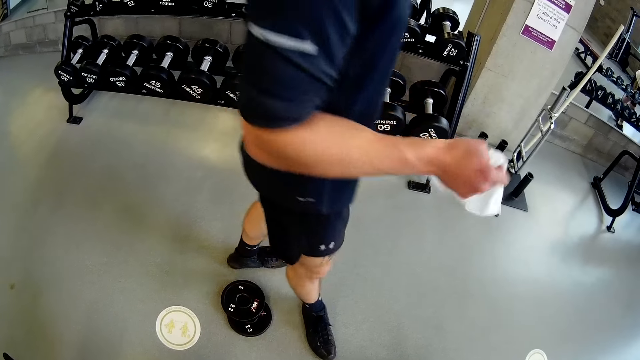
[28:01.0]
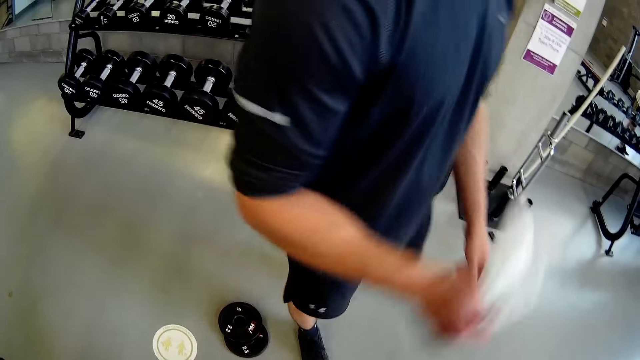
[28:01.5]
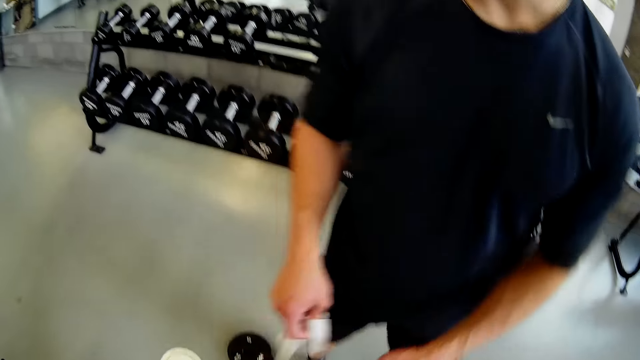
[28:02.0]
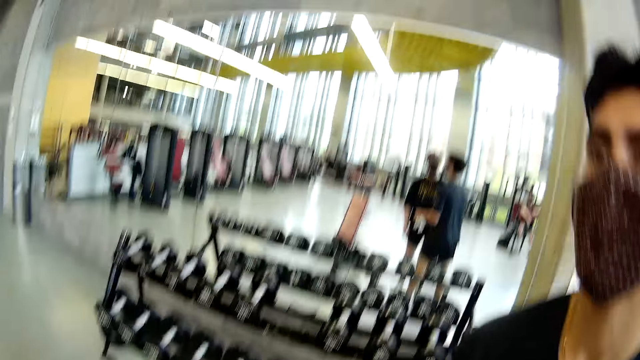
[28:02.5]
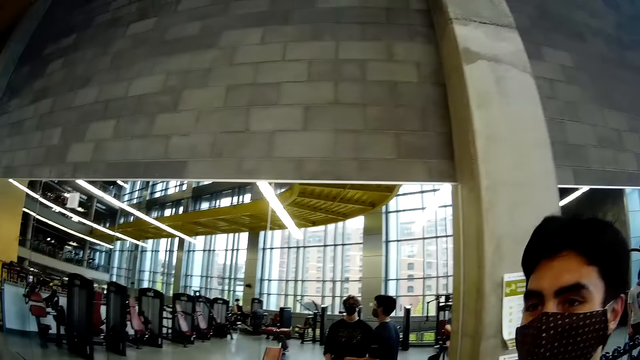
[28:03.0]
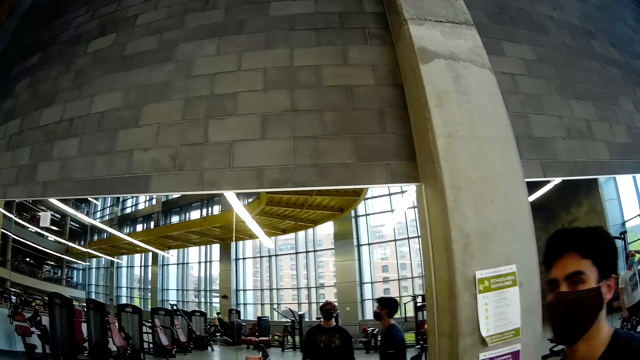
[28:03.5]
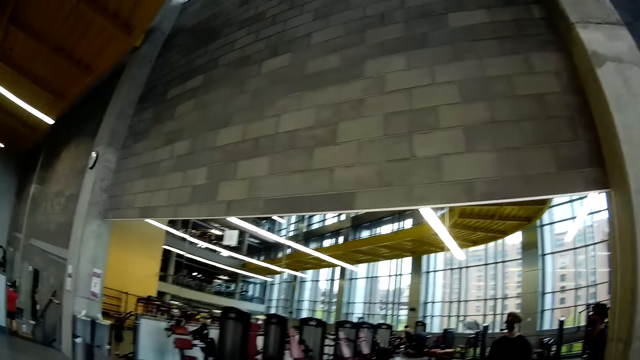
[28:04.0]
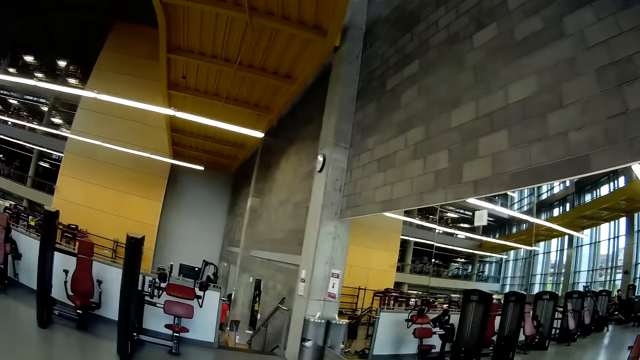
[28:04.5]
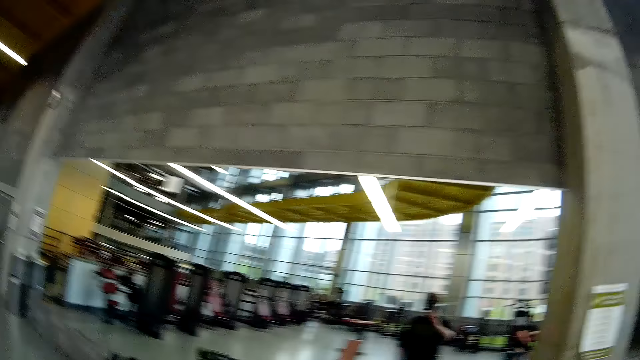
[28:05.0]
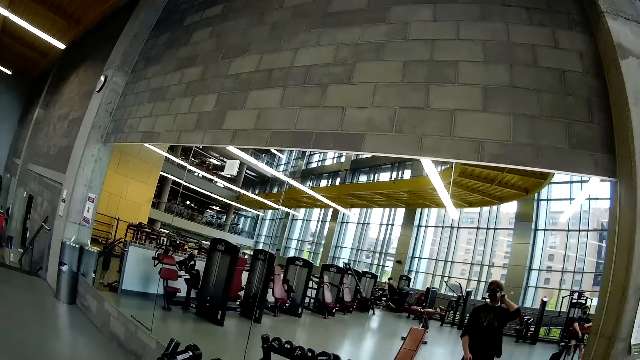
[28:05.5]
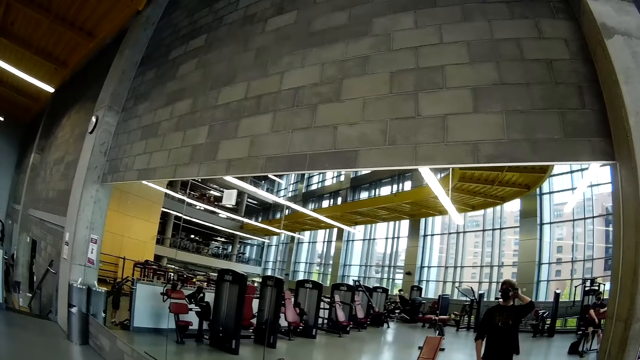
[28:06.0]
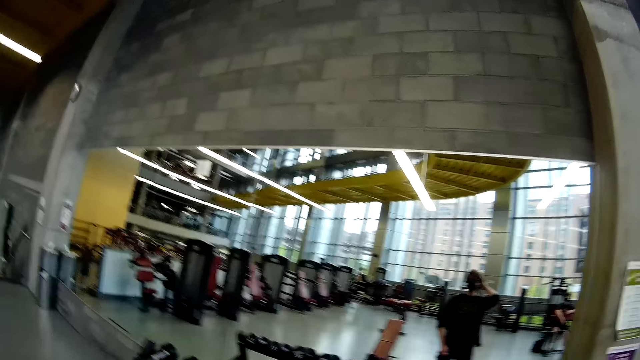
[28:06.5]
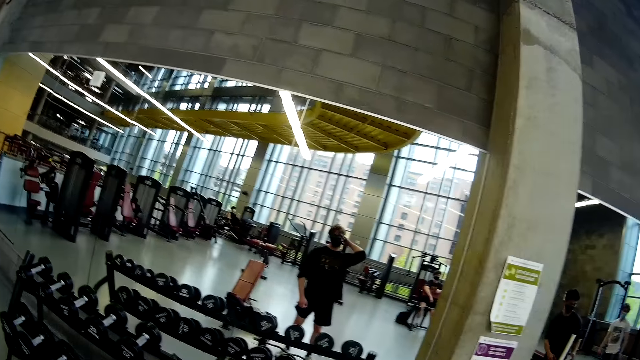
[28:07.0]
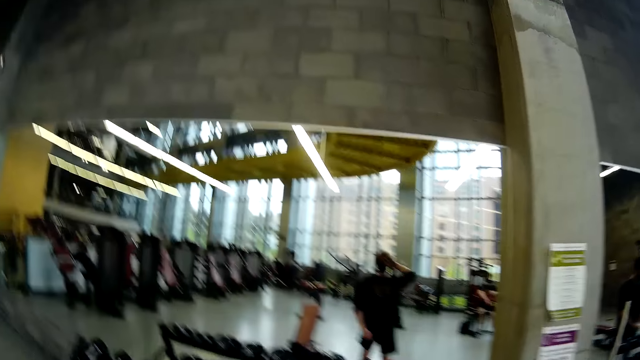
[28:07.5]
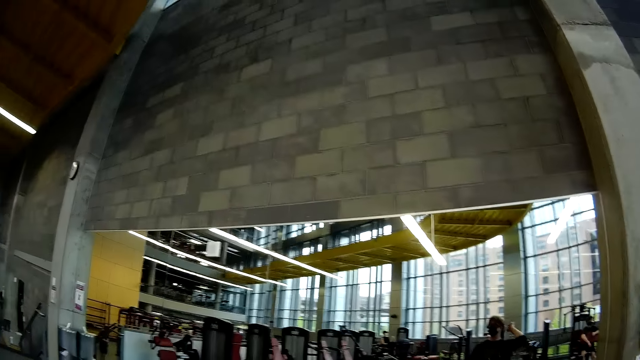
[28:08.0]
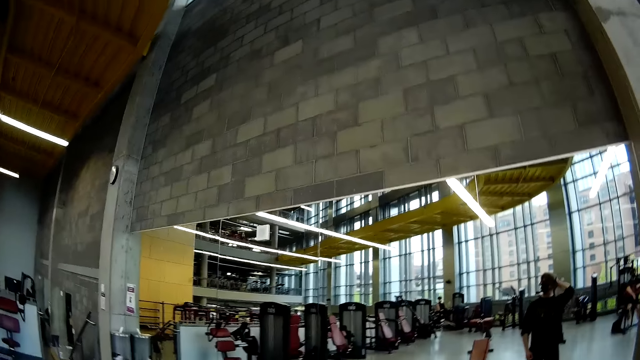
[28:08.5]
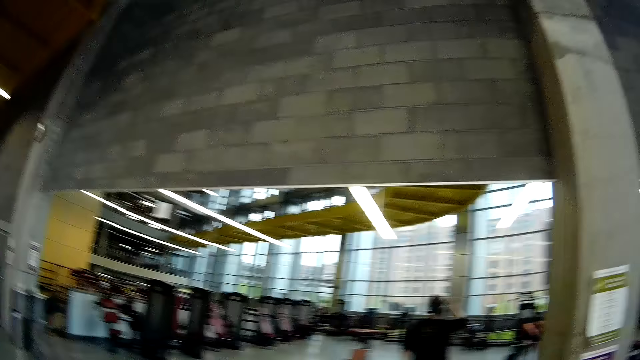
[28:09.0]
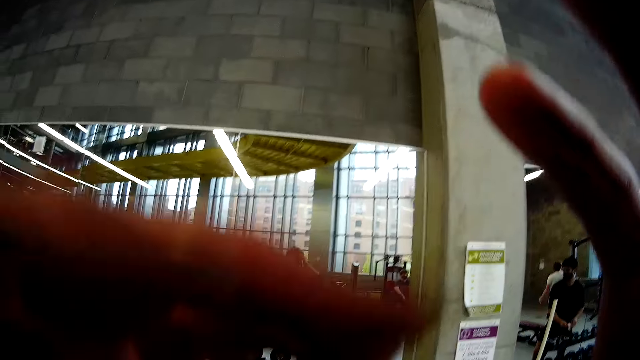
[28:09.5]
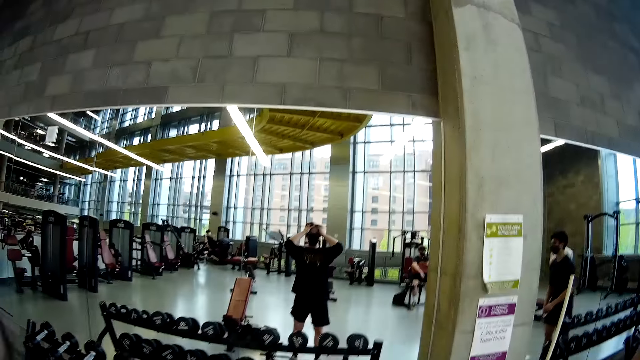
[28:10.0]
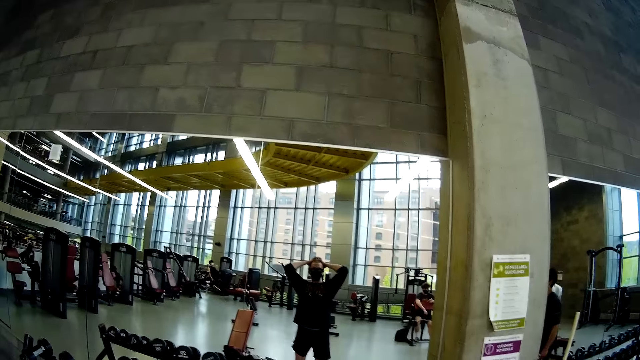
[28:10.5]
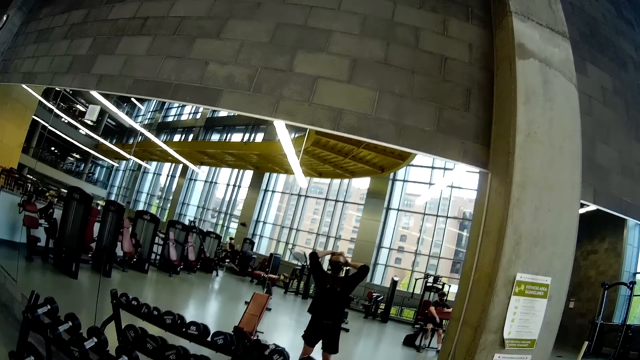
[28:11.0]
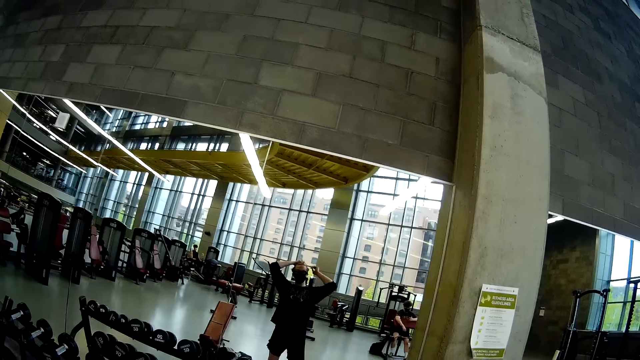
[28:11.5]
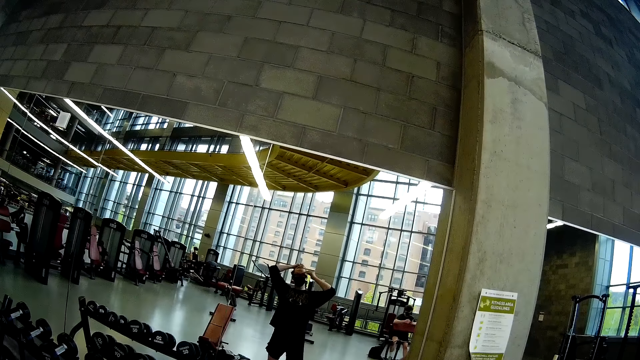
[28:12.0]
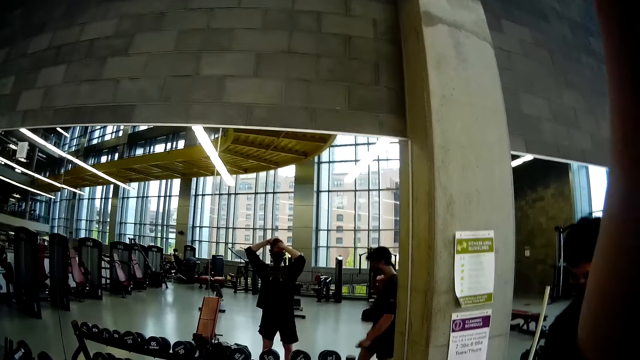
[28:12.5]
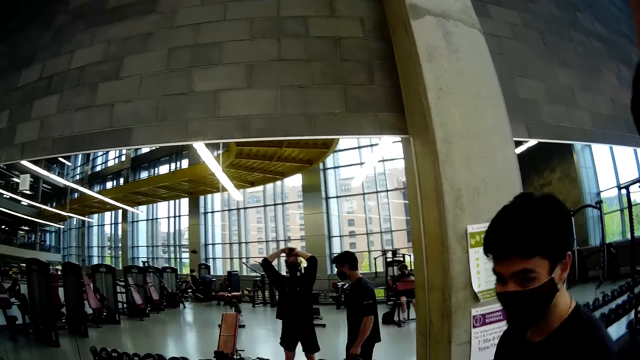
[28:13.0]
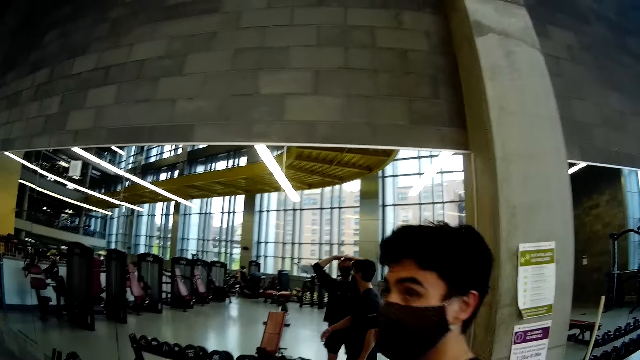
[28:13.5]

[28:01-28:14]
The camera wearer talks to a man. He touches his hair with his right hand. He runs both hands through his hair. He lifts up his hands.

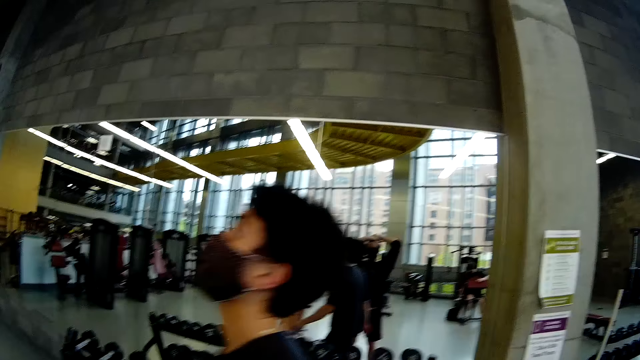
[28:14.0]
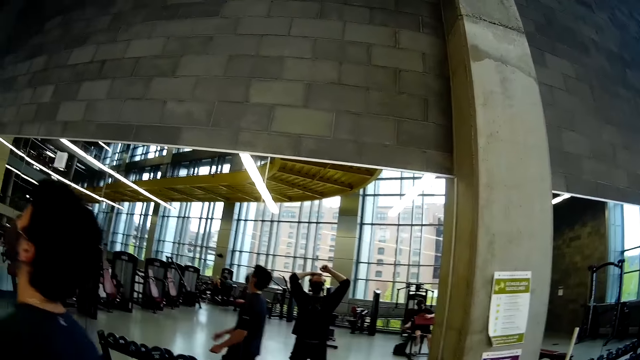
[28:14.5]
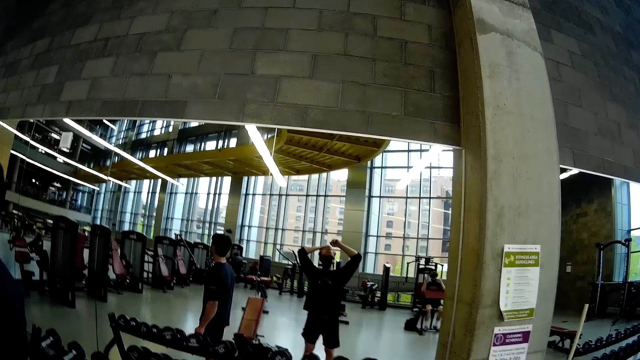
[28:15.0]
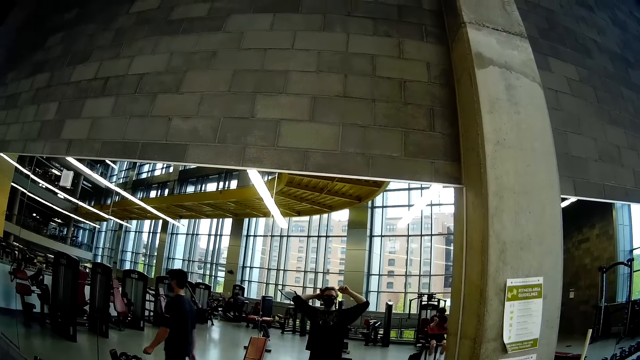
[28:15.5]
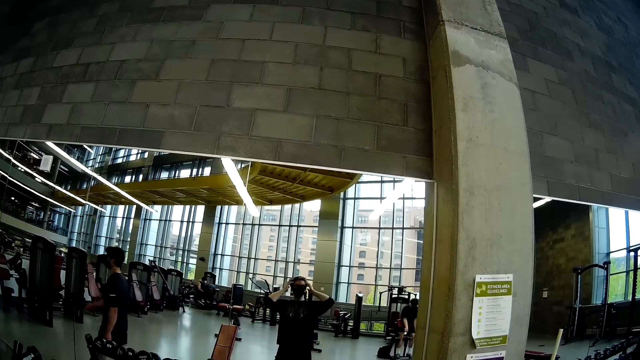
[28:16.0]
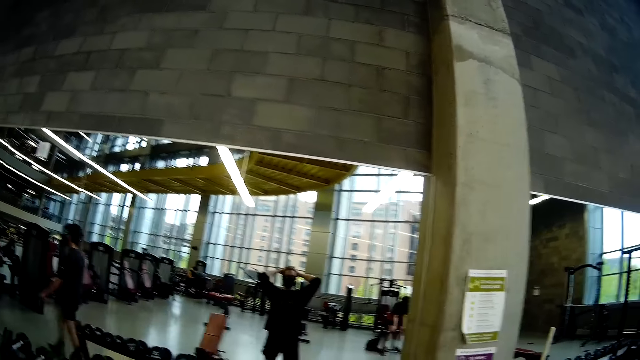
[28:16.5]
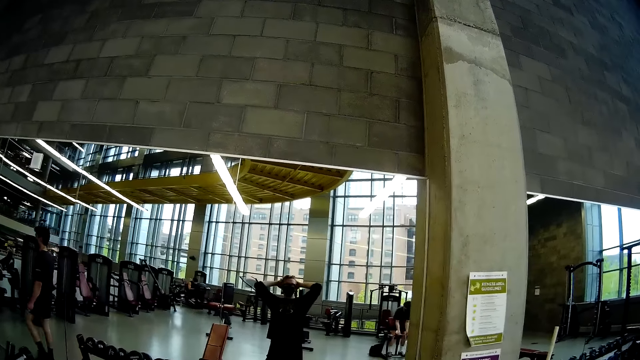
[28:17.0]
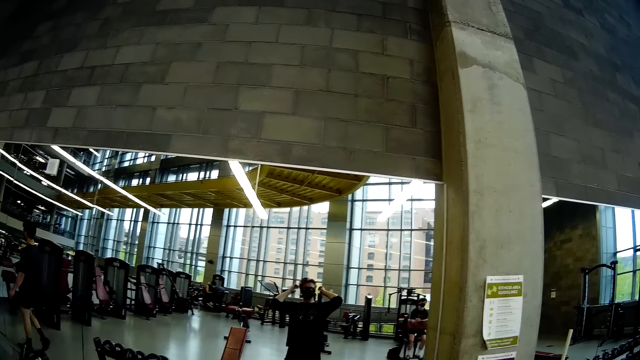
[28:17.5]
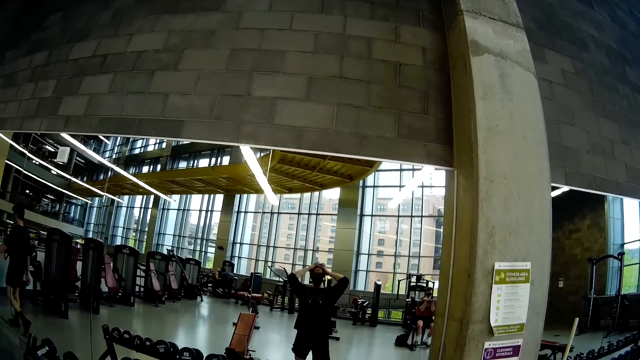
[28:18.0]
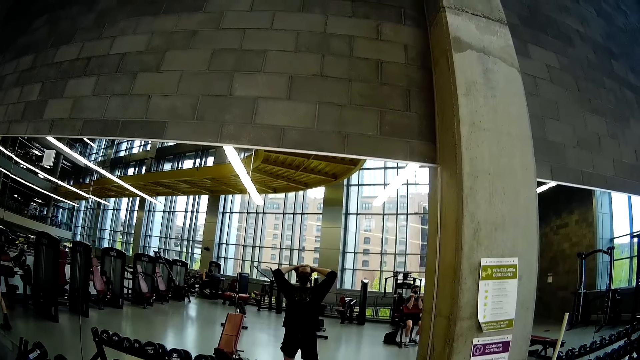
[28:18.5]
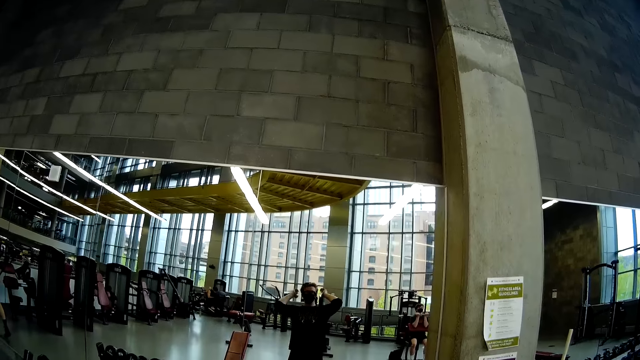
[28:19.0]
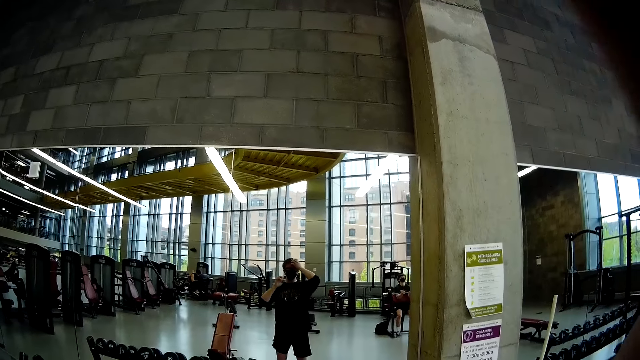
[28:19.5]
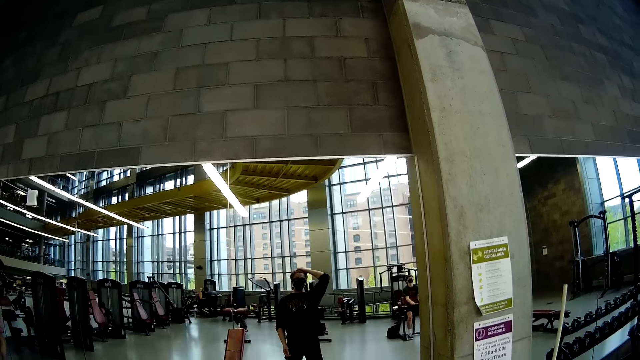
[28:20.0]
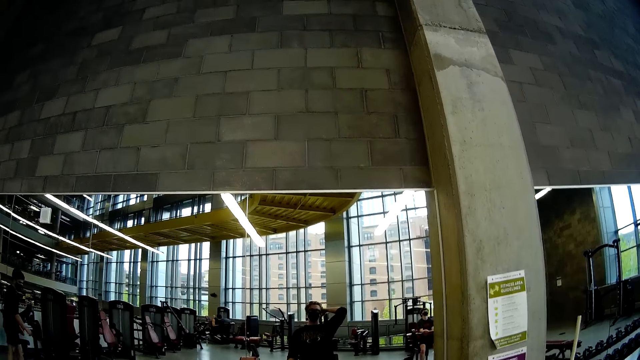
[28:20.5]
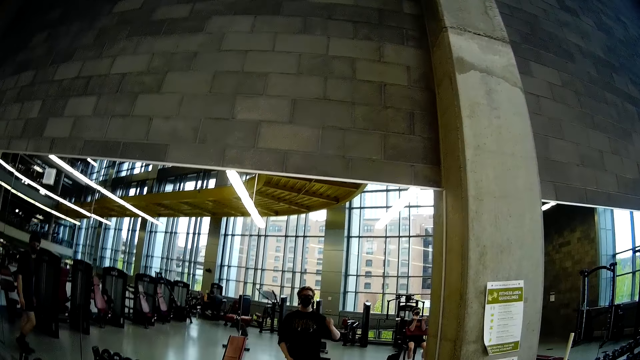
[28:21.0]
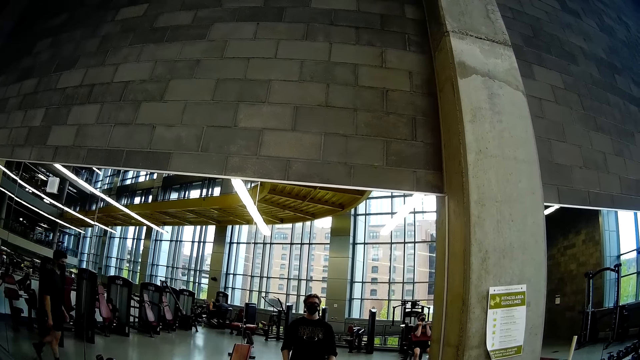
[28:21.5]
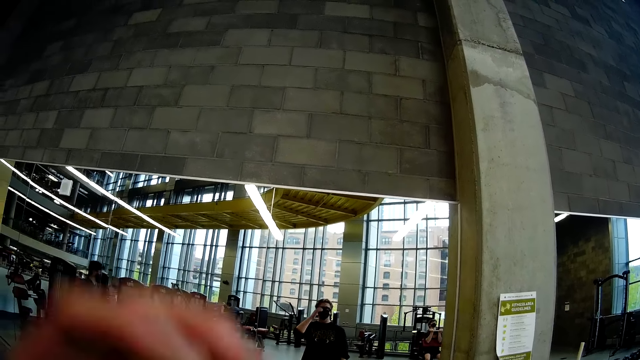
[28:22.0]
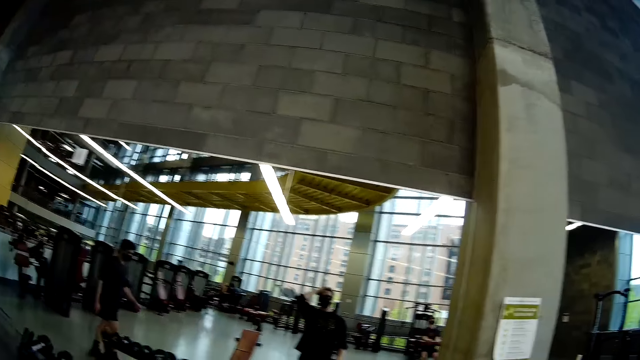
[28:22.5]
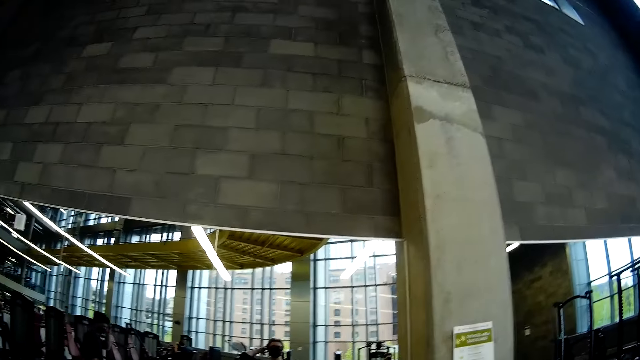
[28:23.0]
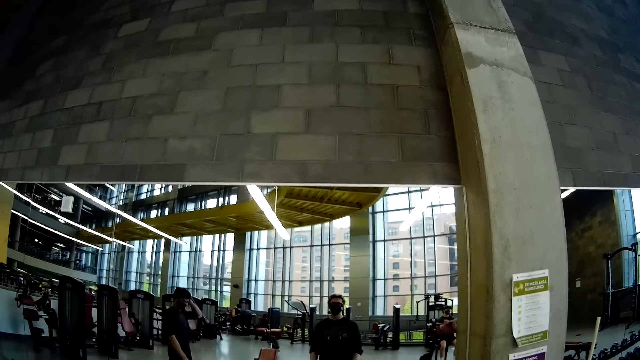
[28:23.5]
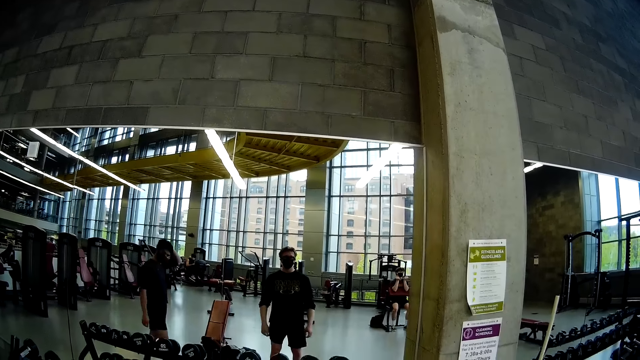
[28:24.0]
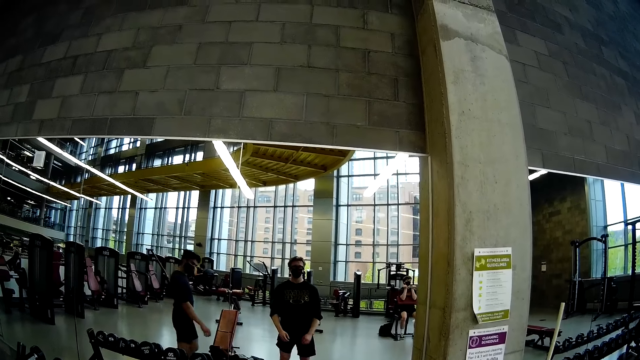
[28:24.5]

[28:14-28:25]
Another man lifts a barbell with both hands. The camera wearer adjusts his hair with his left hand.
